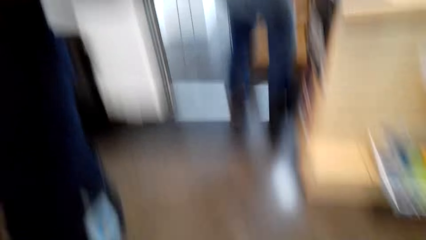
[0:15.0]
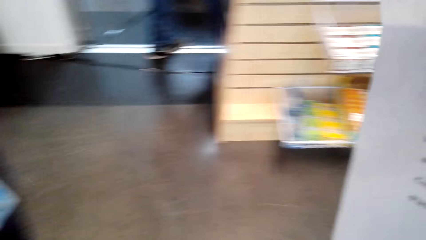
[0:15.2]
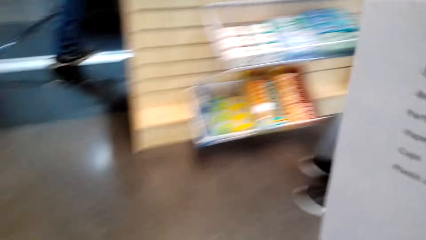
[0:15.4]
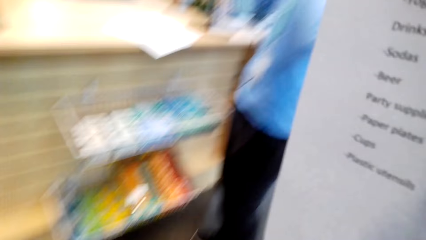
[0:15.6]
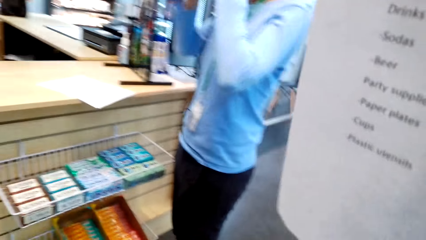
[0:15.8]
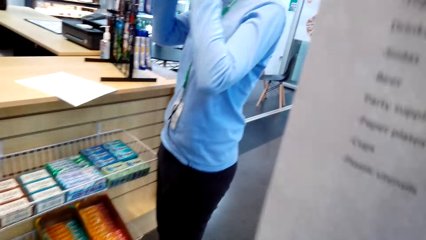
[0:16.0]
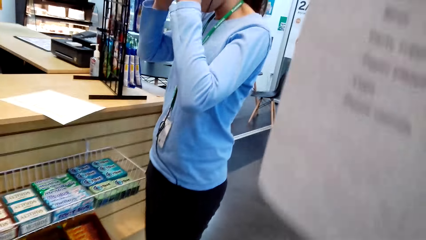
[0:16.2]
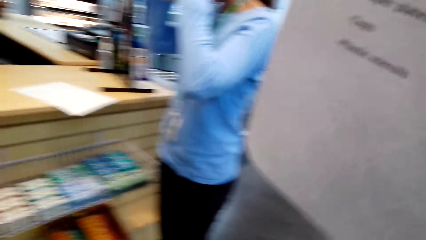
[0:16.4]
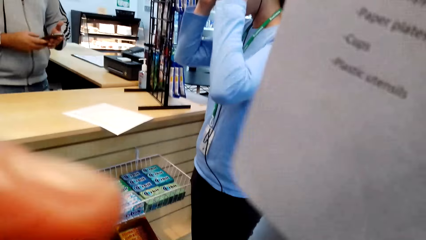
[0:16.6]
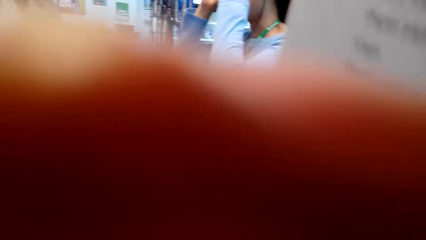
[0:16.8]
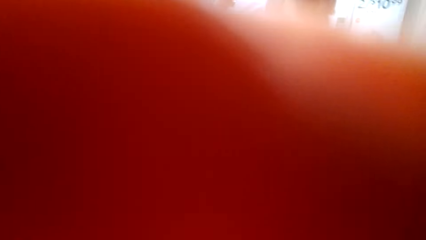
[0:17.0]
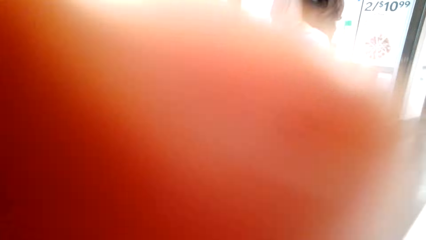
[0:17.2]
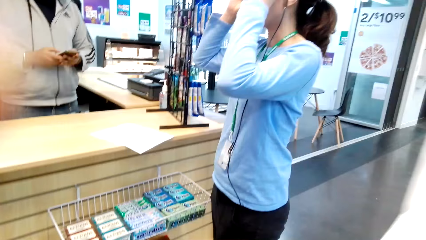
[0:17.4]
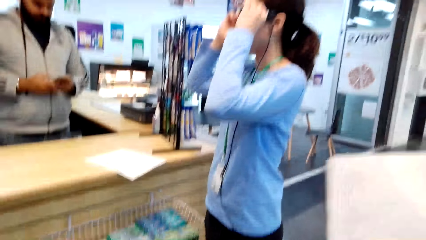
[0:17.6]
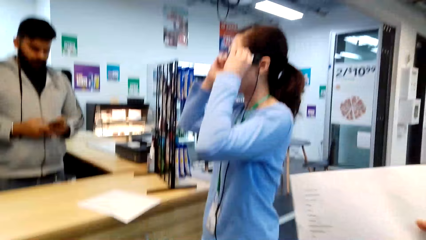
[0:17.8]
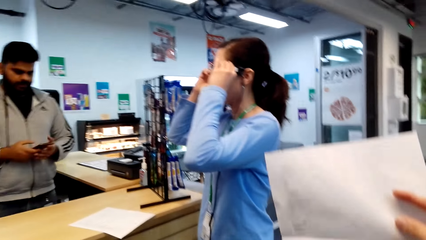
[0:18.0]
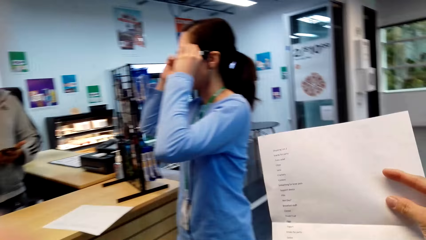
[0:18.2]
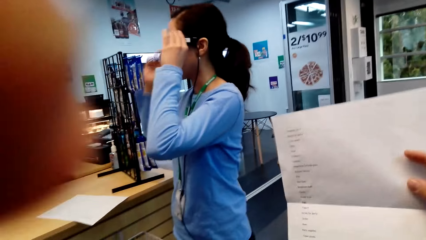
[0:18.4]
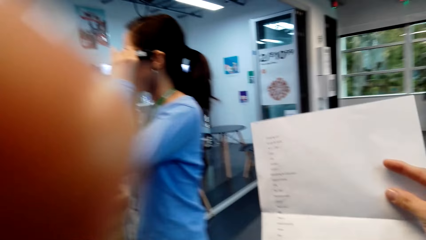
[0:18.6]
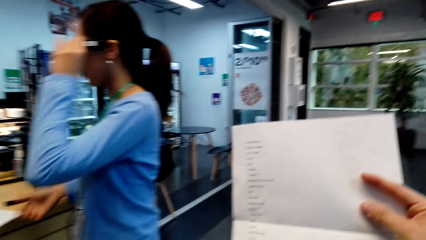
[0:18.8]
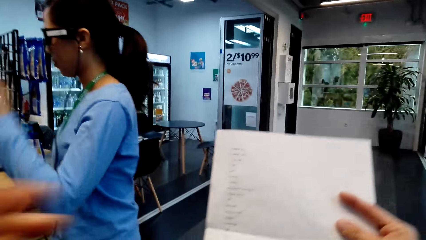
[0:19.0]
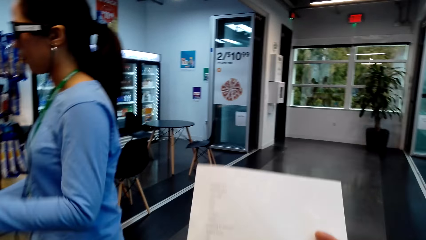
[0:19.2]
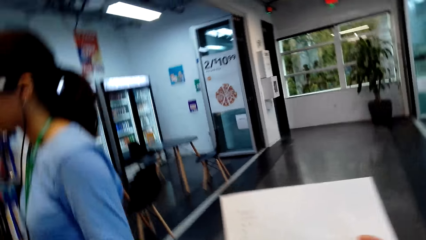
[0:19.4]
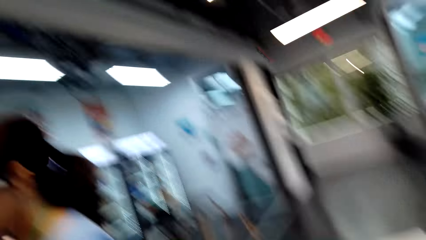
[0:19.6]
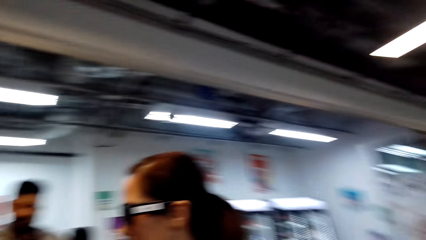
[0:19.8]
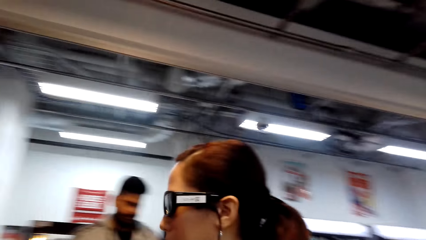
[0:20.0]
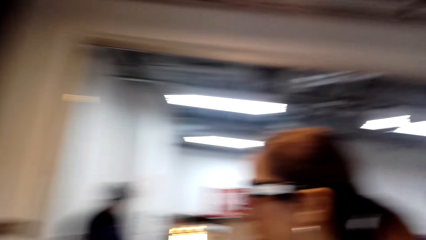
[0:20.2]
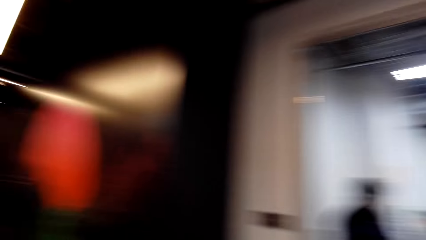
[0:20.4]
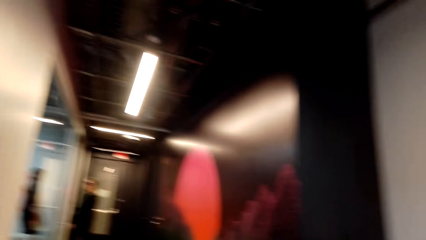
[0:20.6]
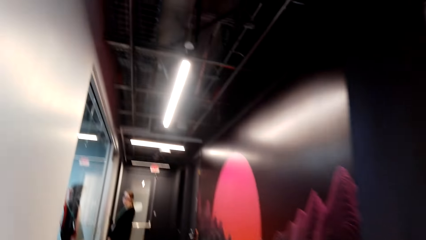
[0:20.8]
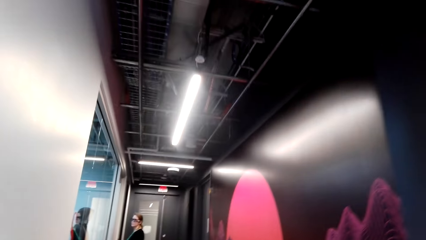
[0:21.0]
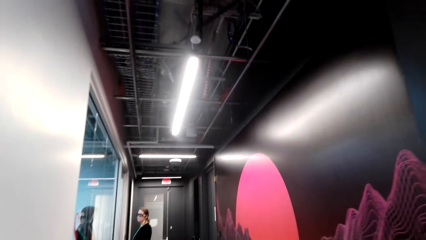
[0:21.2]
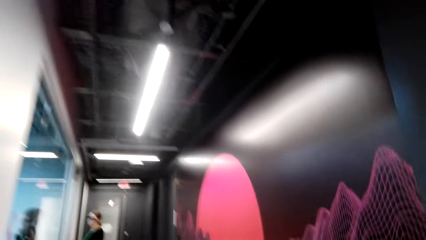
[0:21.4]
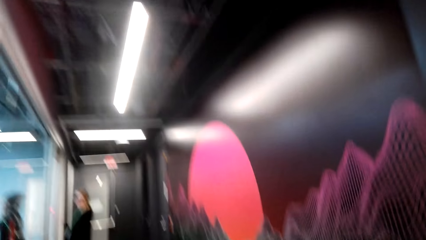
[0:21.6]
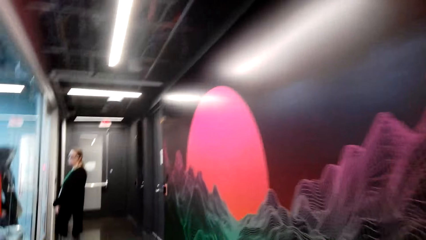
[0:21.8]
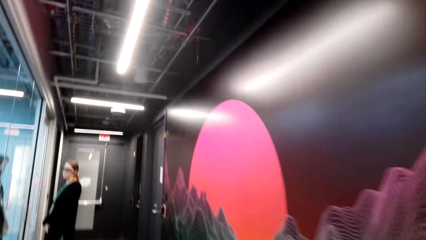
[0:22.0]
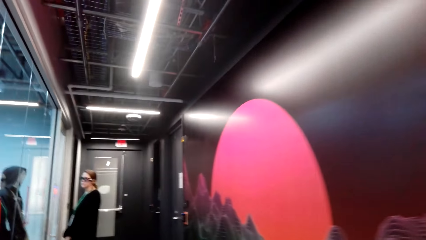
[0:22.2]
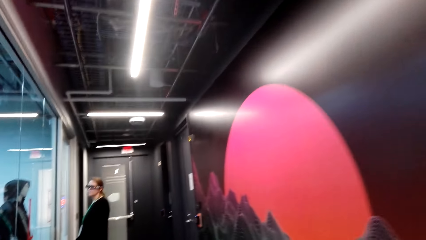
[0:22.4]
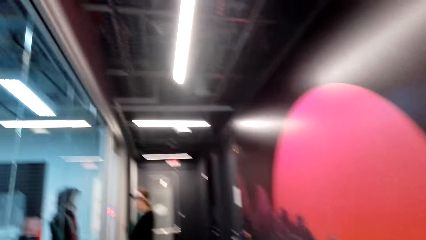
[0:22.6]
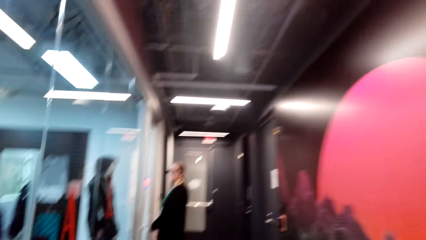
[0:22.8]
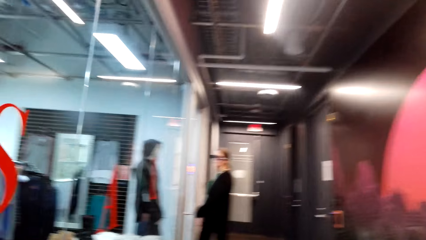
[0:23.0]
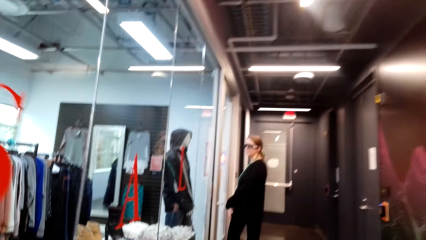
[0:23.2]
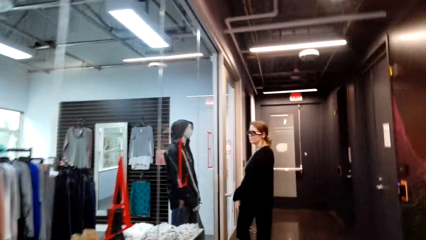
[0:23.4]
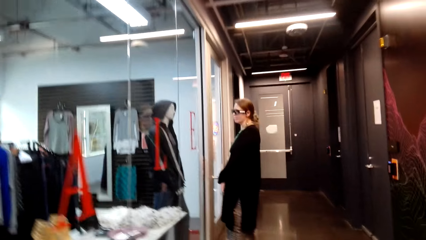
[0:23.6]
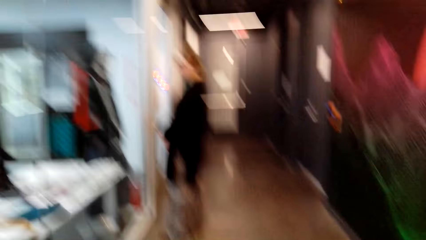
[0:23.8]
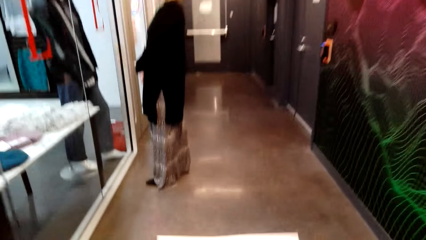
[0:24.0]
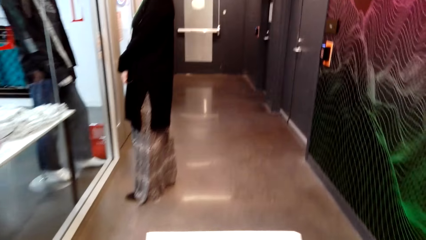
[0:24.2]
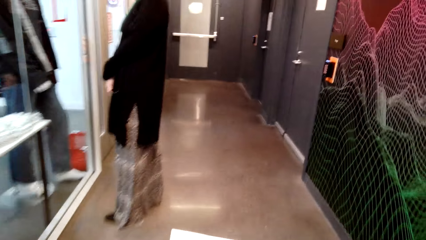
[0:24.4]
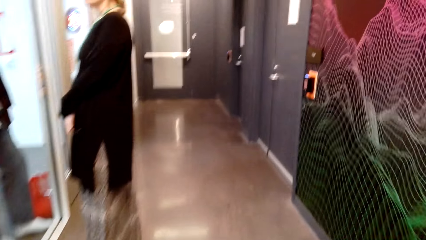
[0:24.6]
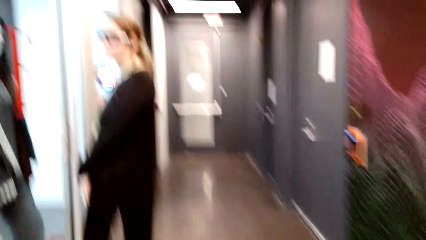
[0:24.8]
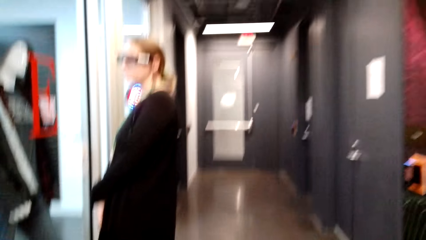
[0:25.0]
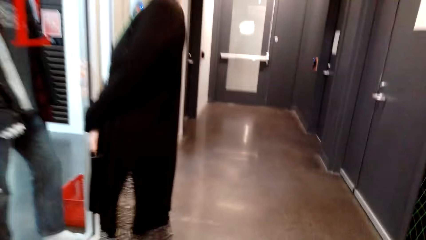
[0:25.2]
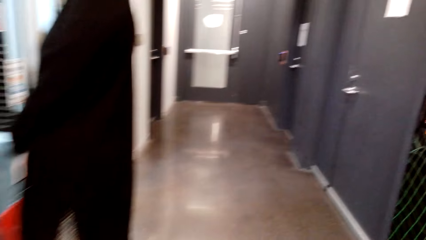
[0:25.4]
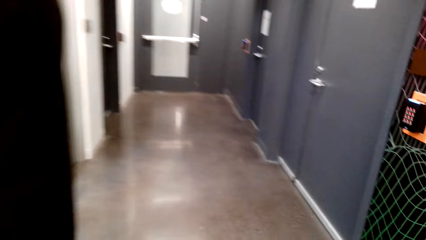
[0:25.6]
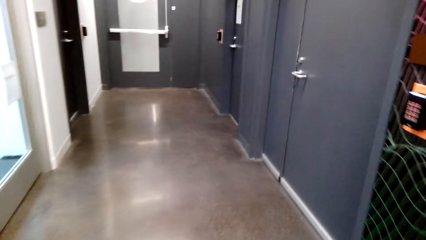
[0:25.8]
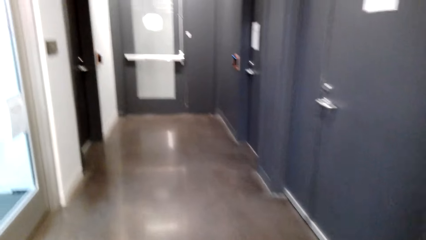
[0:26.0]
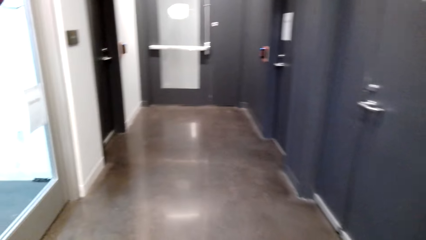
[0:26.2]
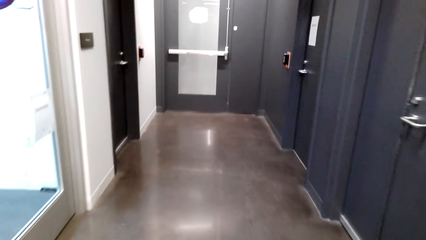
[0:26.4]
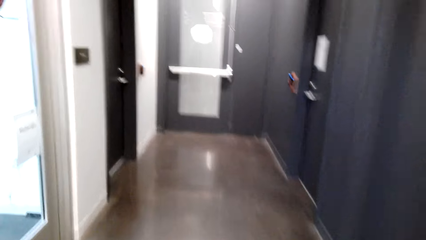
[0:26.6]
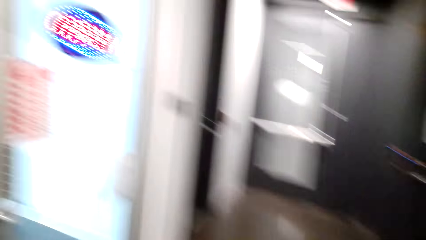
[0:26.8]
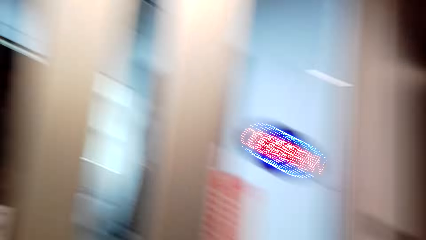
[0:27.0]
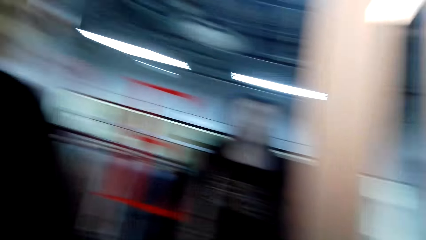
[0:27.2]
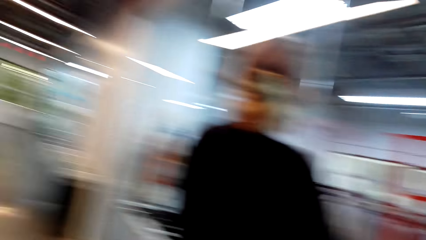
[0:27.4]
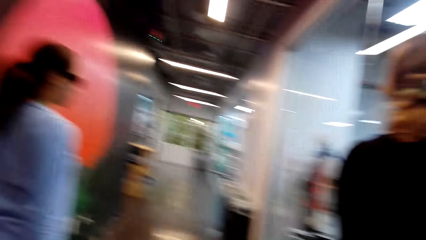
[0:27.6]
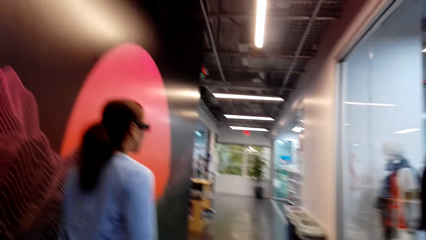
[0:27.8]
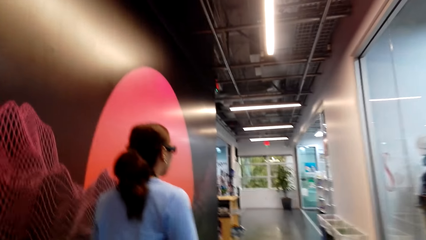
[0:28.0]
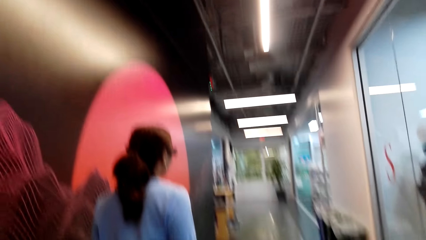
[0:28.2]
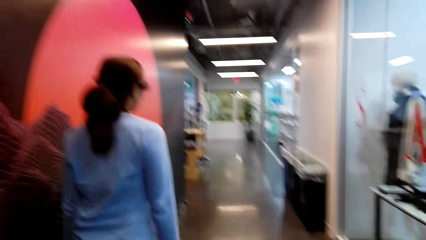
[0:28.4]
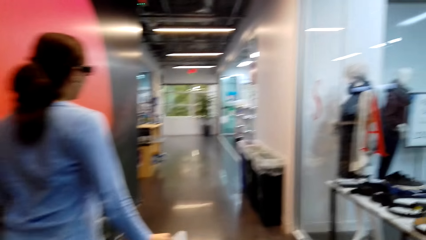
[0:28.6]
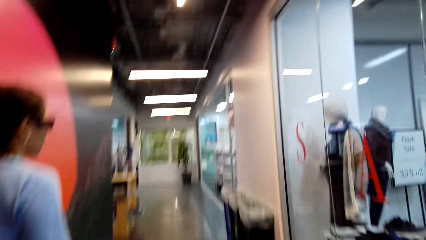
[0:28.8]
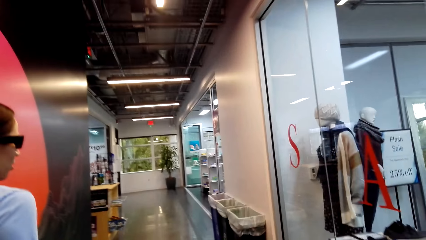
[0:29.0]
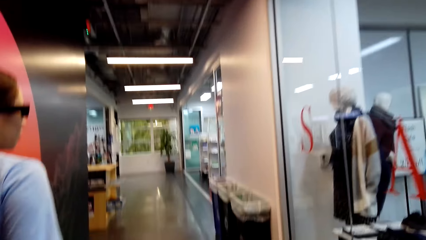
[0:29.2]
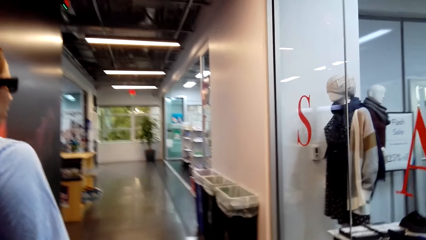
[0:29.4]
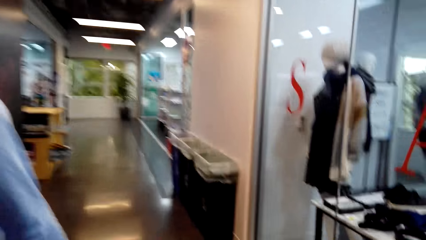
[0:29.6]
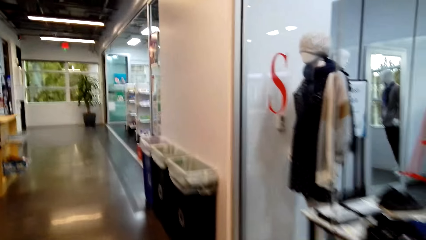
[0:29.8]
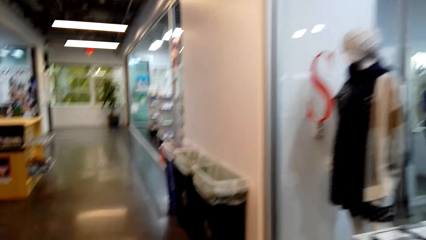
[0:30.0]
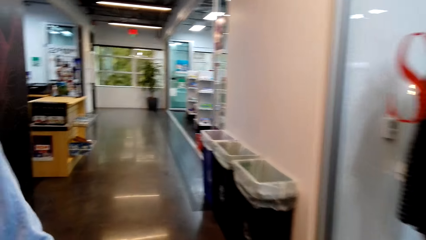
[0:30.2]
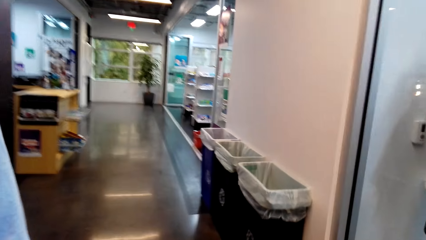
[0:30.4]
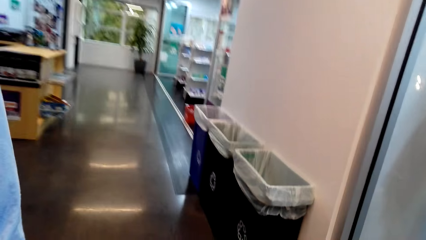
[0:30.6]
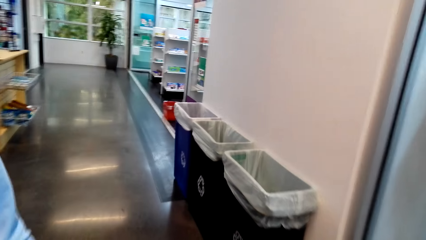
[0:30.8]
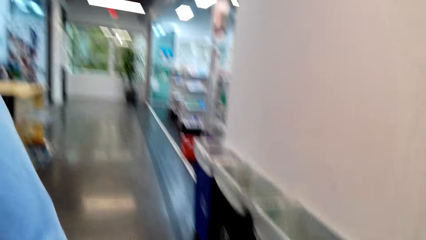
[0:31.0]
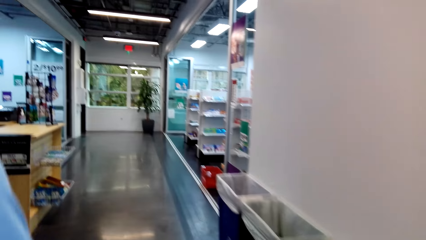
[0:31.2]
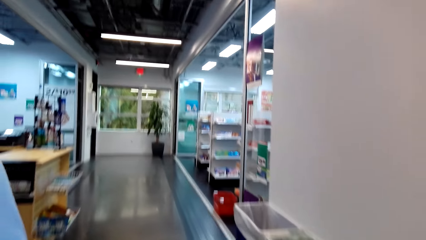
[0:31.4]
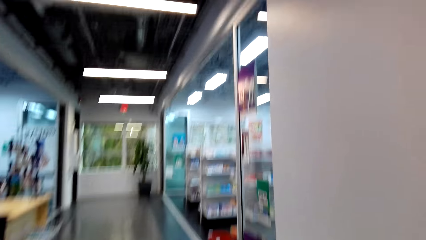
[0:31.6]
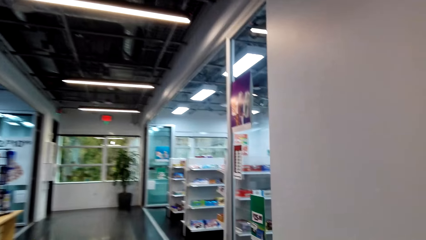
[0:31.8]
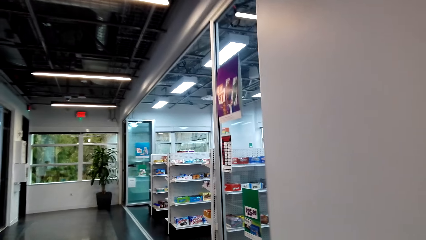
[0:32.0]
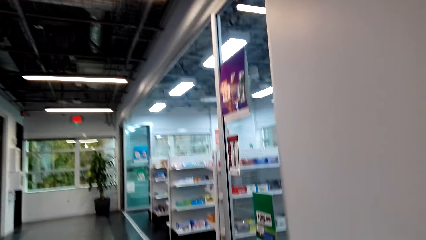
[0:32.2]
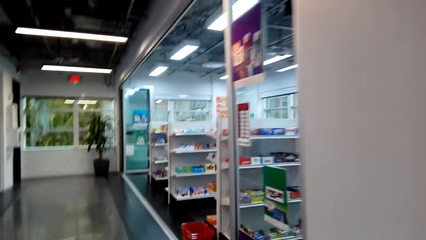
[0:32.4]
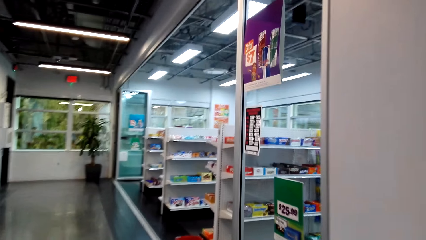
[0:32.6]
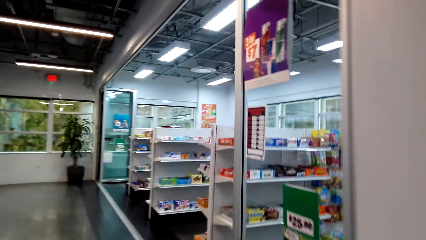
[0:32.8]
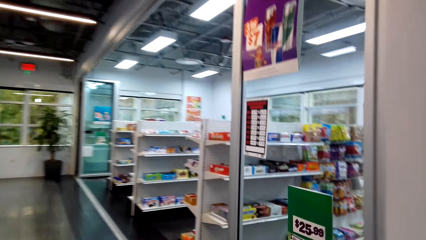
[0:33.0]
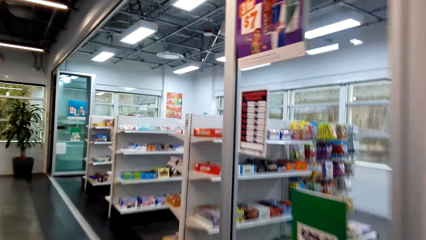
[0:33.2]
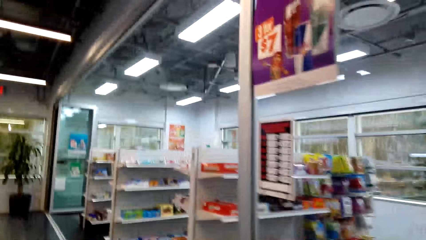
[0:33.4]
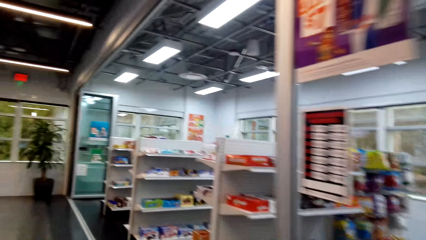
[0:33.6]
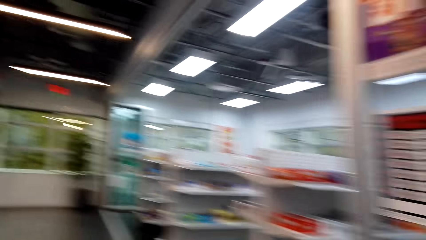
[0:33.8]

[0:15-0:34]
The camera wearer looks at the record list. They adjust the camera. They look at the record list. They look around the store. They walk around the store.
